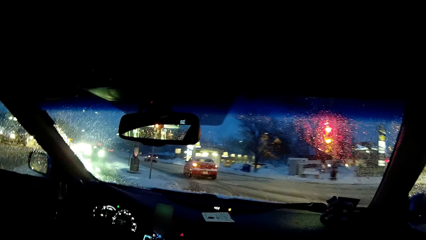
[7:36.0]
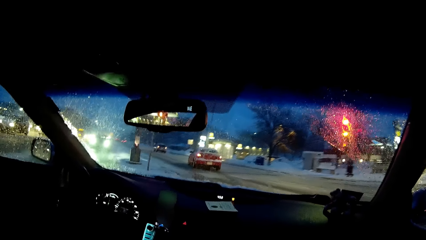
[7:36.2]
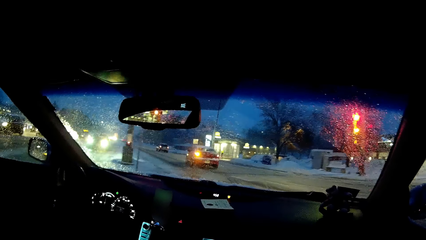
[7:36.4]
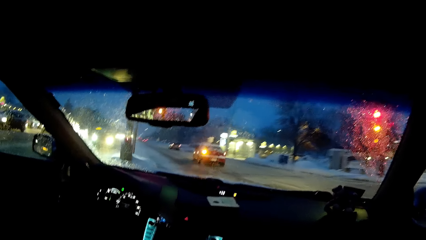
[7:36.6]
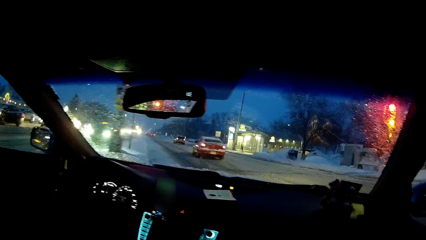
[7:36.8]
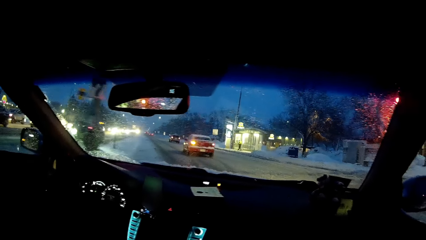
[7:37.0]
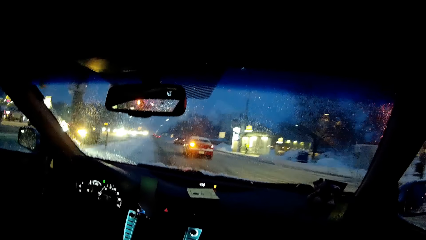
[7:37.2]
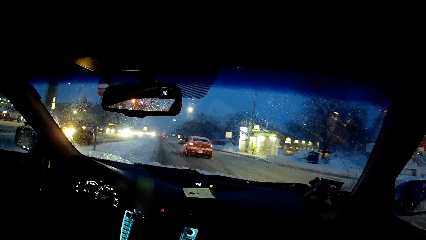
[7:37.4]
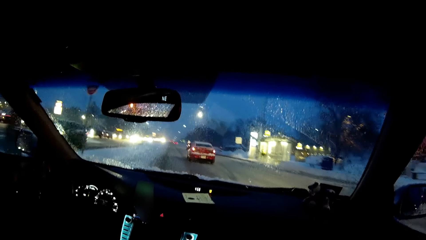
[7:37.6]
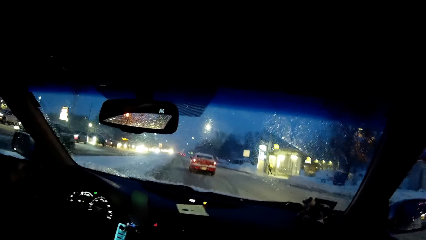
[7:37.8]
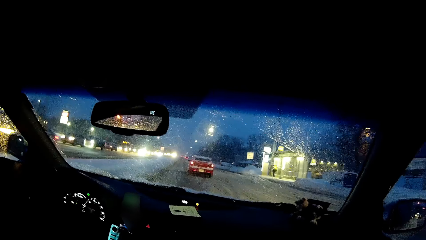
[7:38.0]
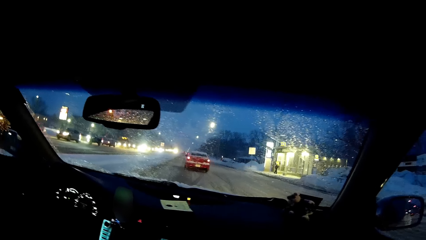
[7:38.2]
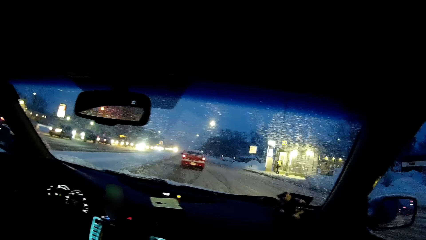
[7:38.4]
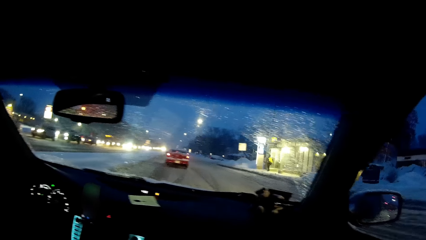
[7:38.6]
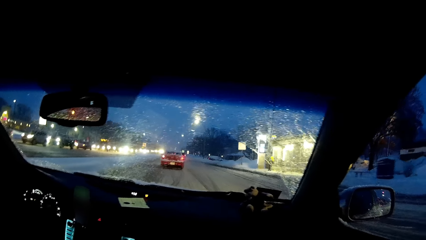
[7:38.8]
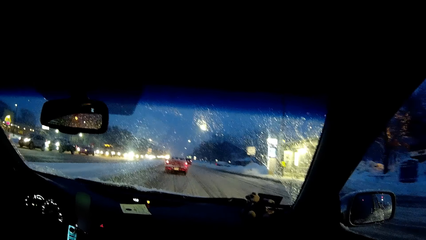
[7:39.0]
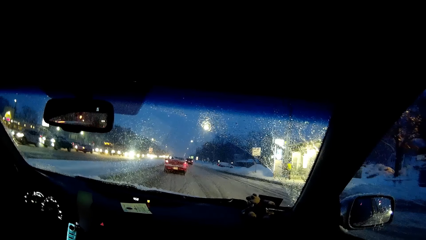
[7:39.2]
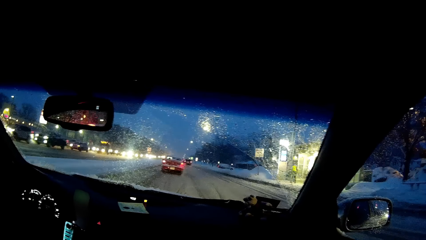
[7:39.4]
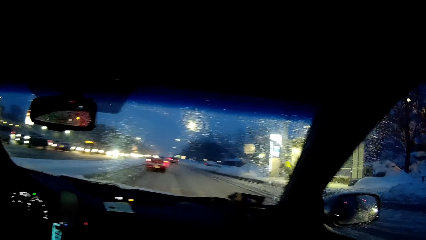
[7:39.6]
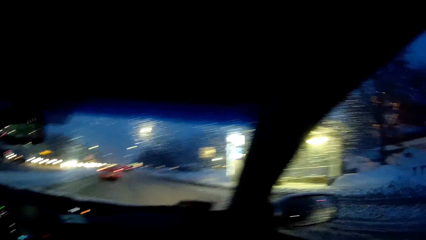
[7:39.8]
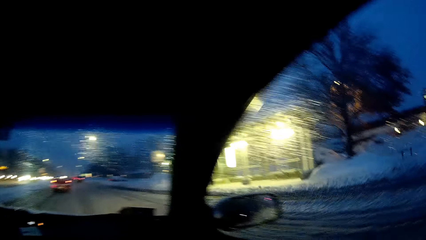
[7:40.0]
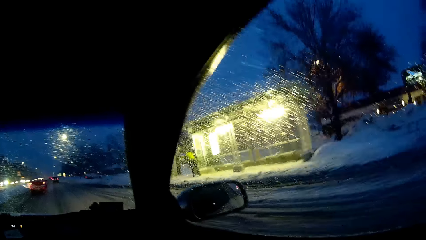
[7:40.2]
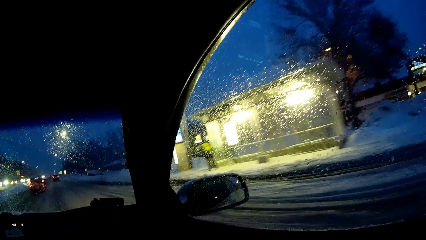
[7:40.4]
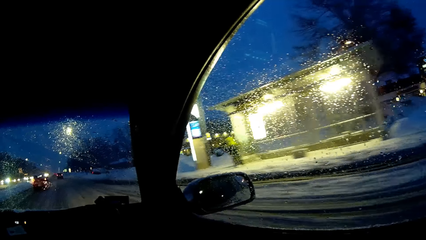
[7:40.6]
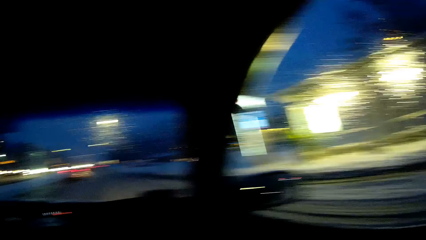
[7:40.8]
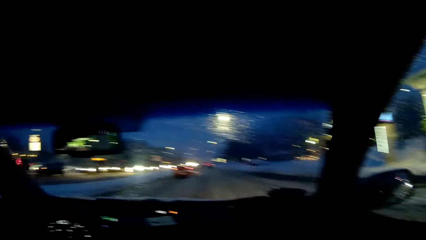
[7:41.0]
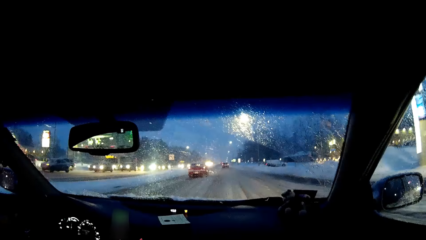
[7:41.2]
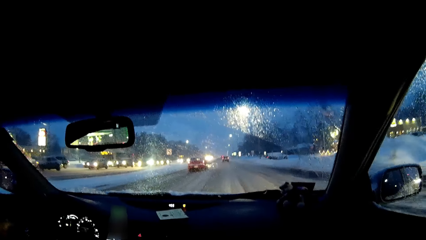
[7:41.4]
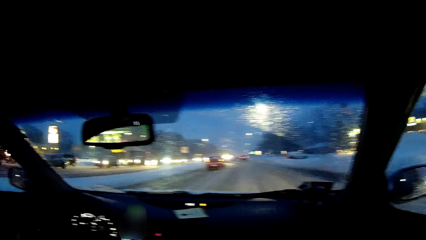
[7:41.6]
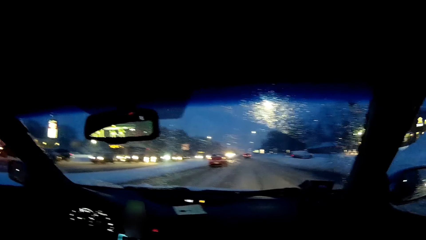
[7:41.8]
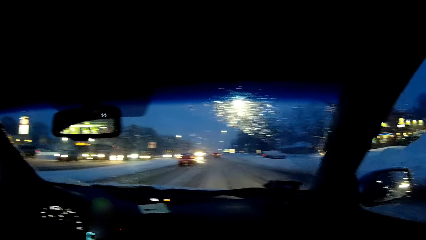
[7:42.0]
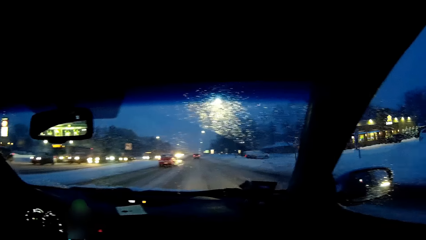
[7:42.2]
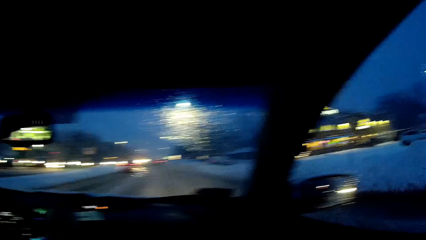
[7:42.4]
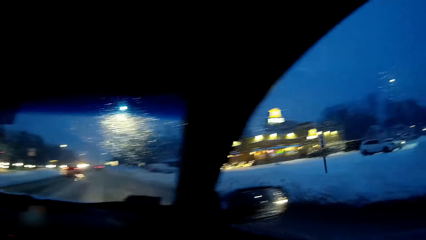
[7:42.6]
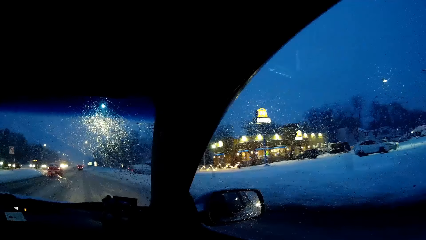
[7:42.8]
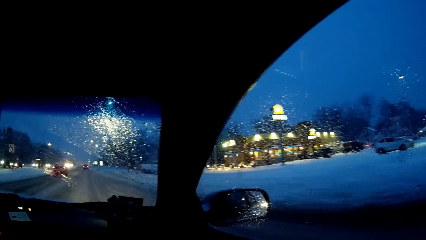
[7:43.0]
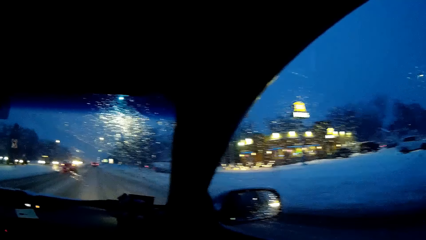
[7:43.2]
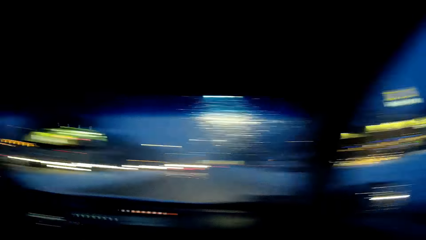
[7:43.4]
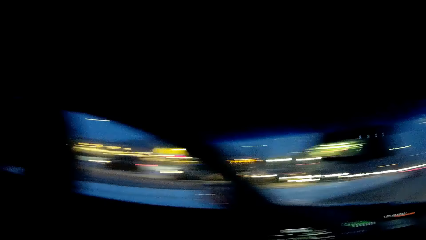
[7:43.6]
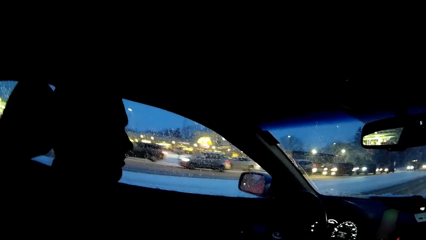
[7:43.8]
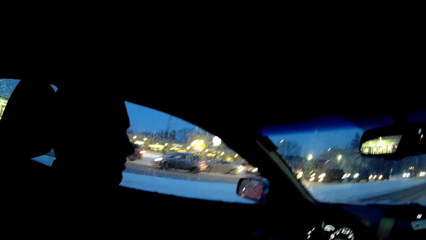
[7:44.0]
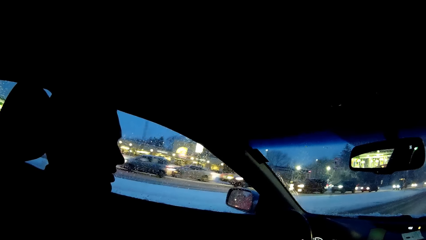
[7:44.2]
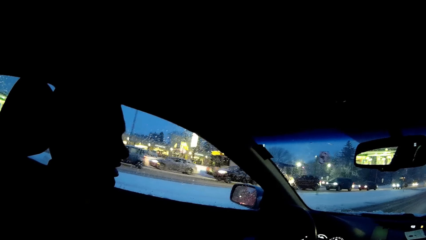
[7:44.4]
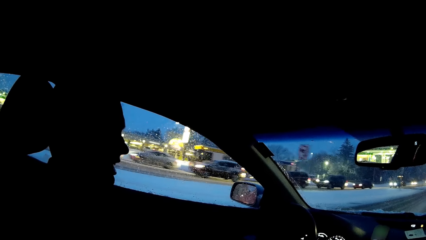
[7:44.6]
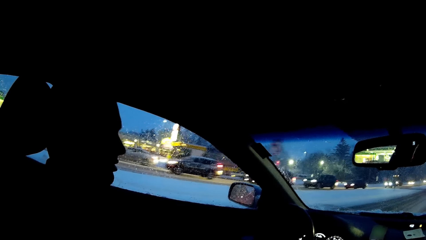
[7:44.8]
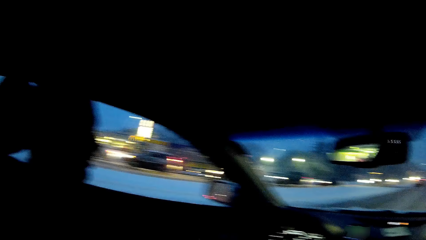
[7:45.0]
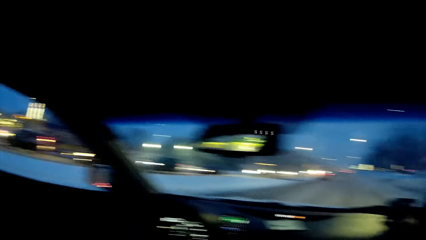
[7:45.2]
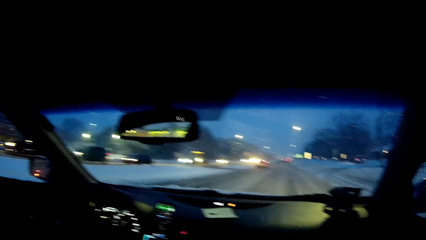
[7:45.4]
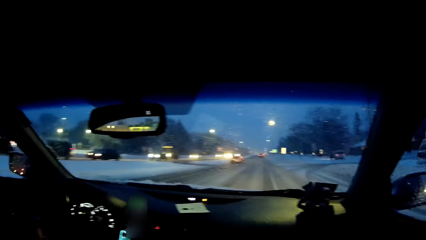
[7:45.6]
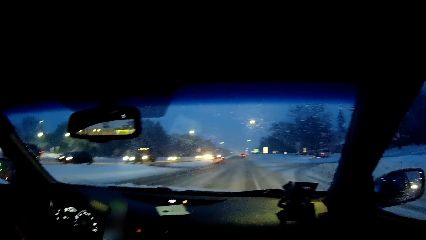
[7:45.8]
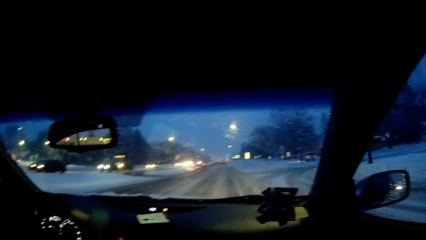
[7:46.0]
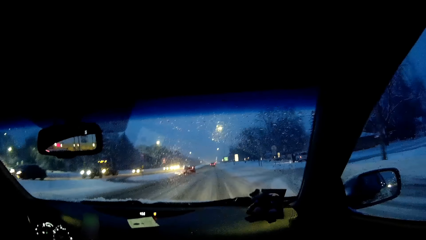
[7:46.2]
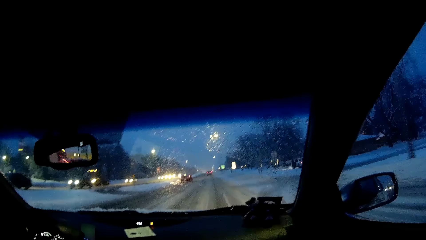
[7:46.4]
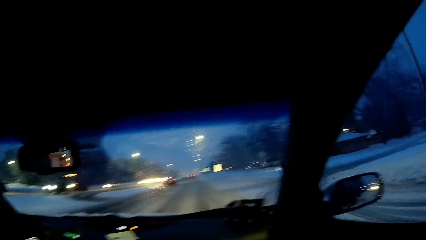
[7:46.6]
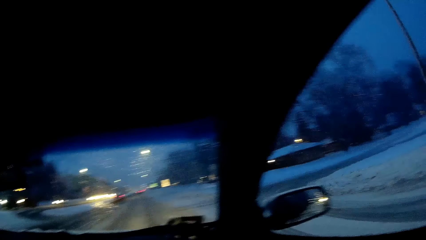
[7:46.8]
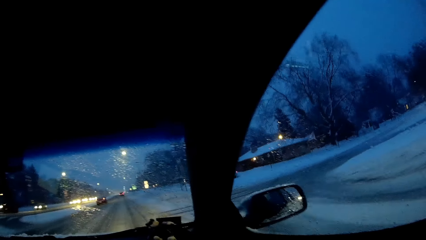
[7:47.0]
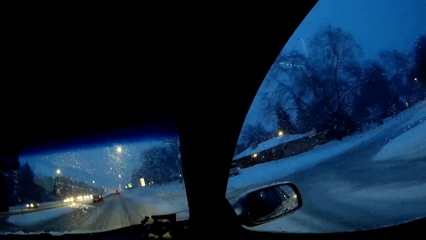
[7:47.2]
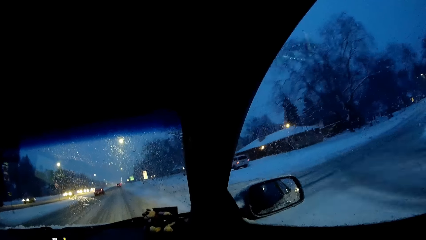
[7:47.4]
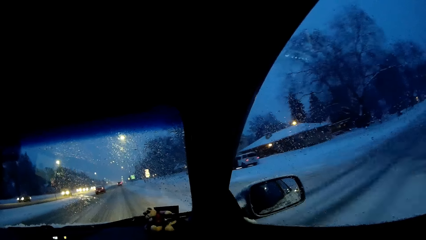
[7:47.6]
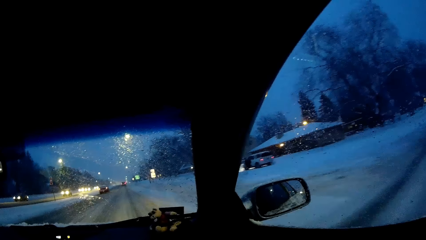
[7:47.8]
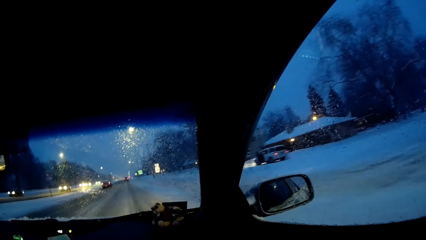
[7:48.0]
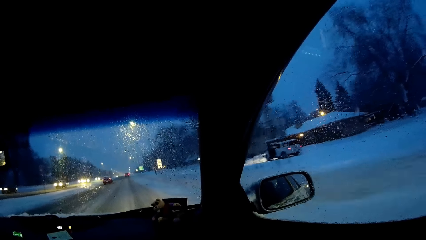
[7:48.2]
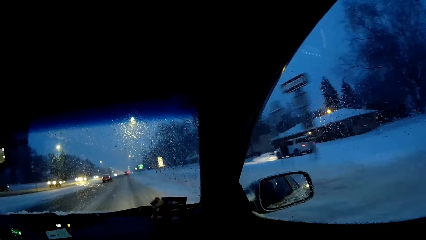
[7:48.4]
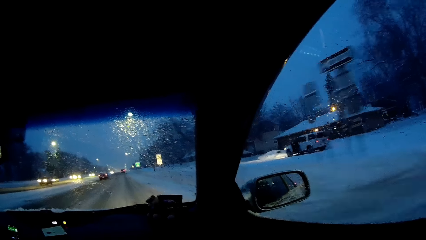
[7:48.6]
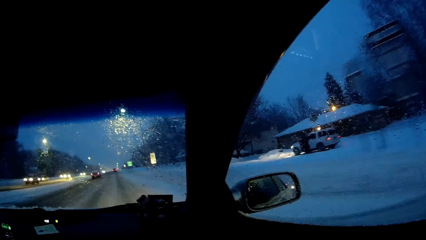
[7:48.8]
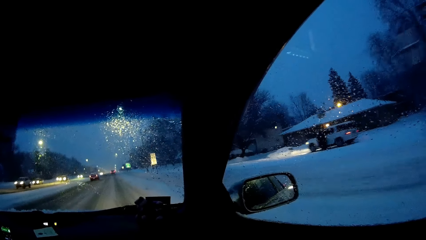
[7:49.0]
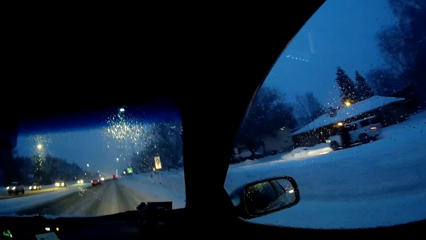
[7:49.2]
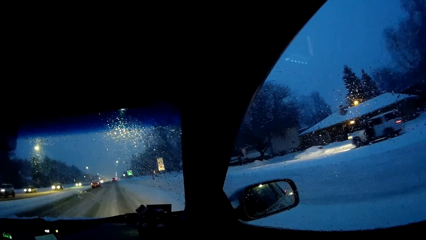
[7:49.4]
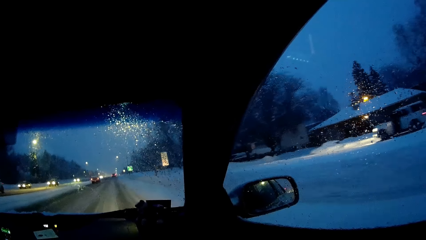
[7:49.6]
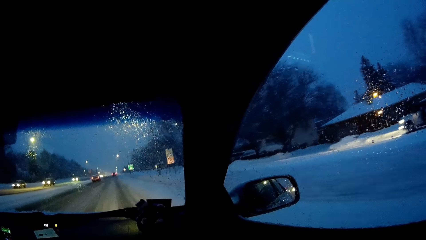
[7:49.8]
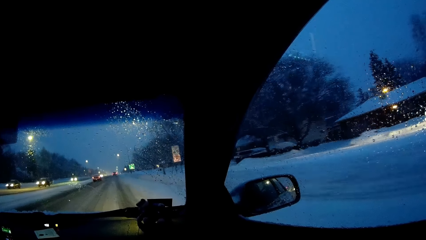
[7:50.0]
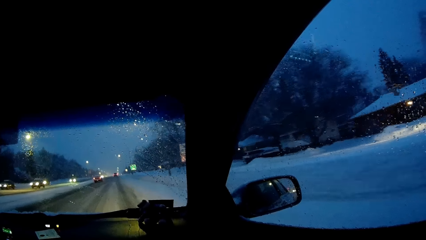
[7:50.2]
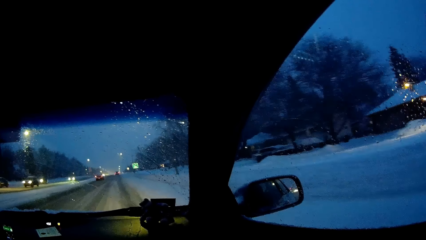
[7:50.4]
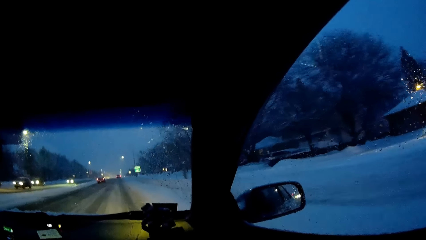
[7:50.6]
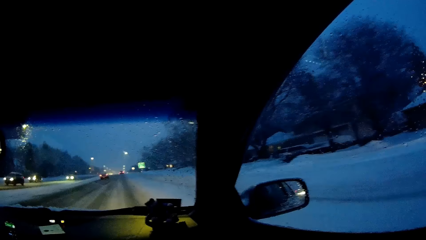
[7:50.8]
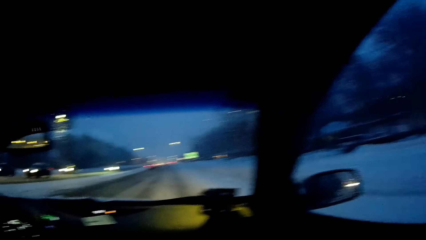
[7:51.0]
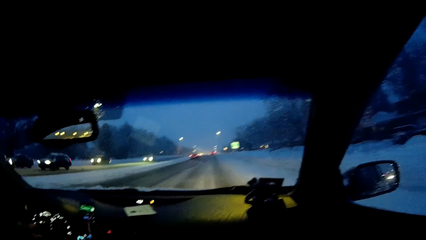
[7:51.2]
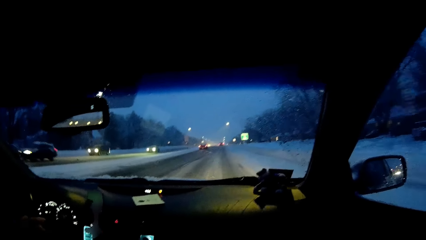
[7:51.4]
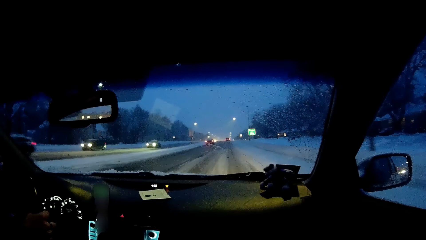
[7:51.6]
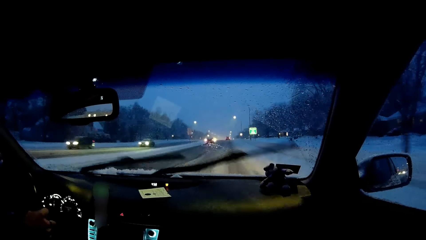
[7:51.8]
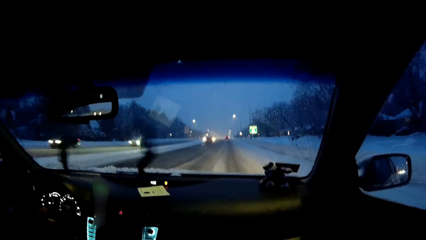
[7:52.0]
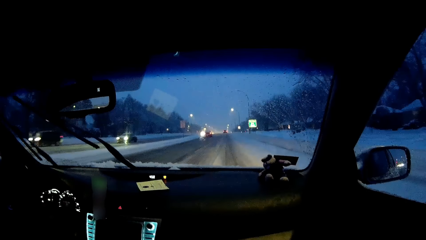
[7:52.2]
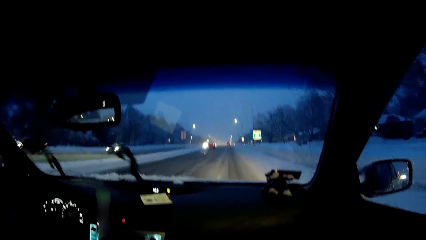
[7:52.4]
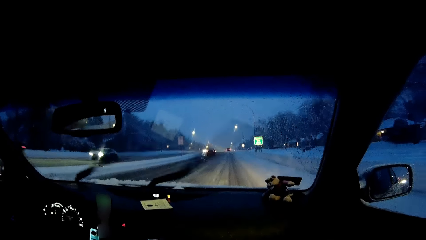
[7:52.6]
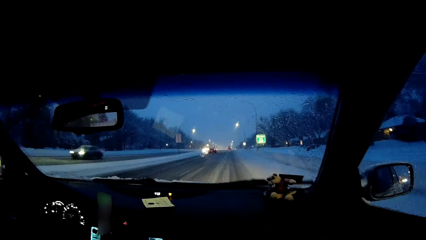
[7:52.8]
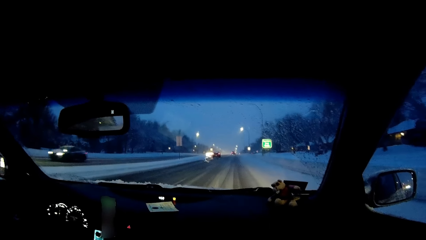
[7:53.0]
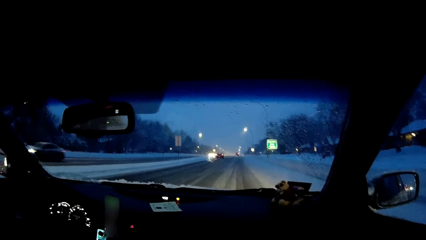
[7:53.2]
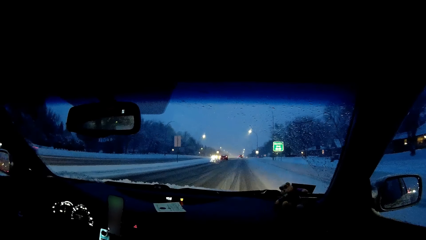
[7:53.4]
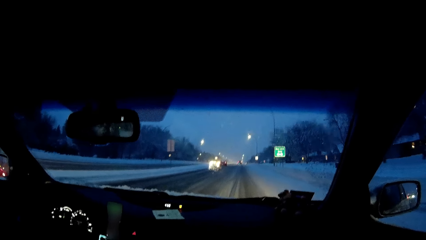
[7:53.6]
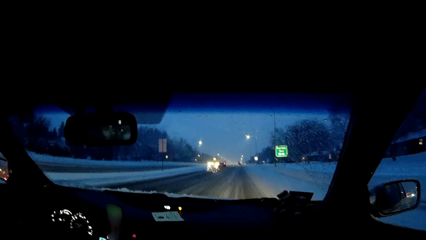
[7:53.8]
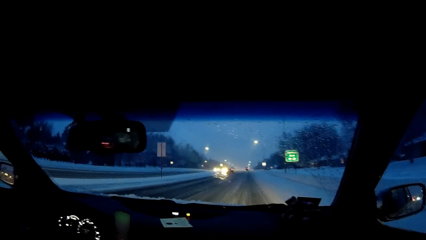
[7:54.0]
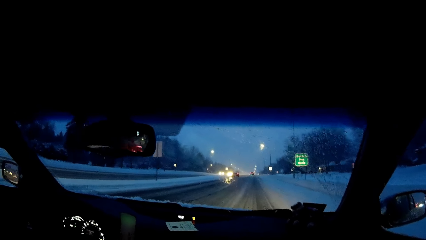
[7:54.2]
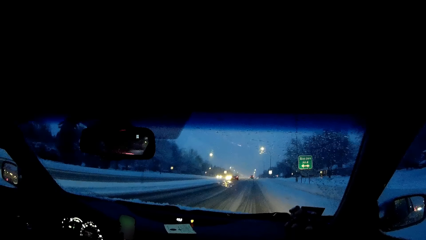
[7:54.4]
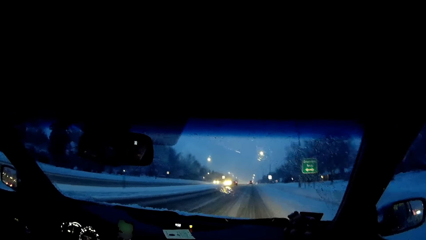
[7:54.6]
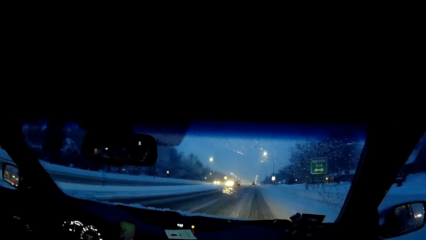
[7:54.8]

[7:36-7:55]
The camera wearer looks at the window. They look at the windscreen. A person looks at the windscreen. The camera wearer looks at the person. They talk. They look at the windscreen. They look at the window. They look at the windscreen.
